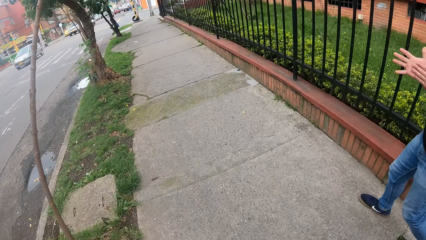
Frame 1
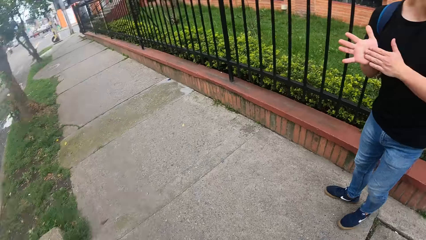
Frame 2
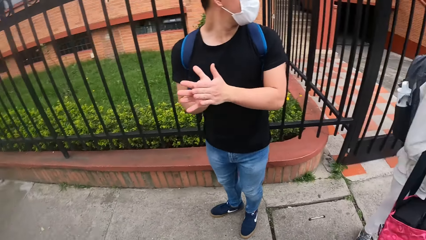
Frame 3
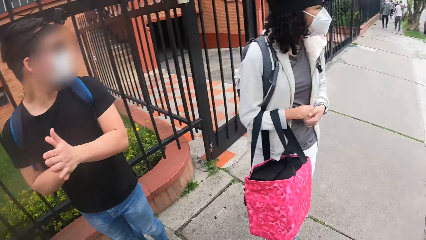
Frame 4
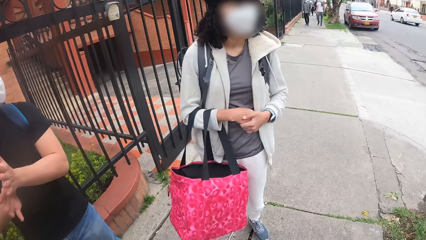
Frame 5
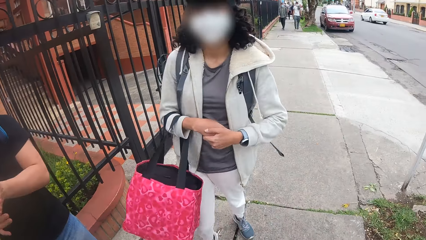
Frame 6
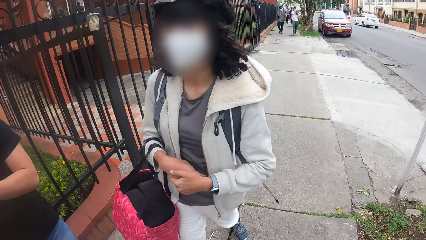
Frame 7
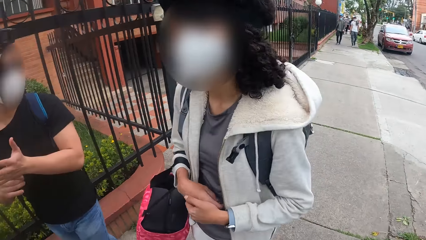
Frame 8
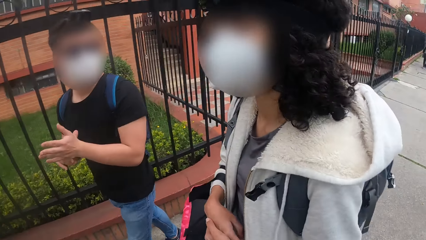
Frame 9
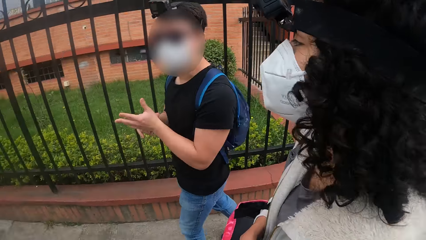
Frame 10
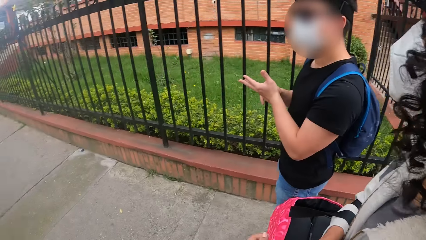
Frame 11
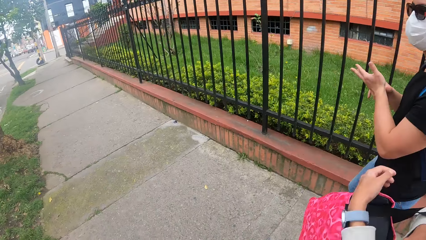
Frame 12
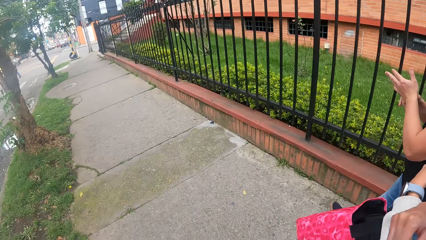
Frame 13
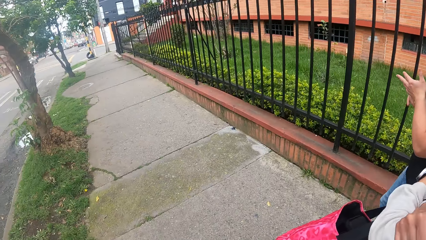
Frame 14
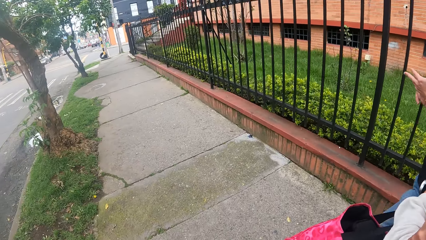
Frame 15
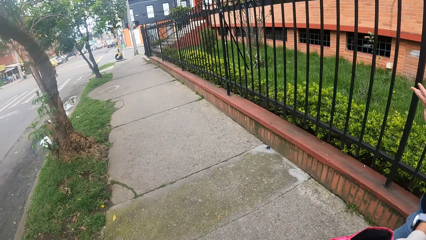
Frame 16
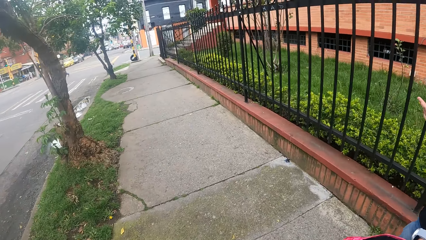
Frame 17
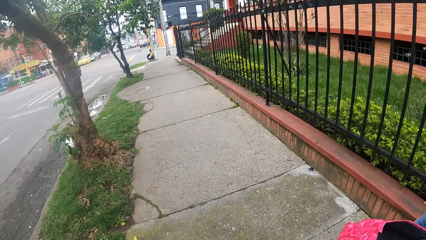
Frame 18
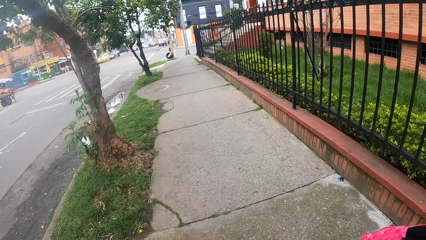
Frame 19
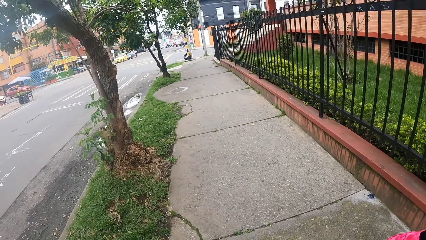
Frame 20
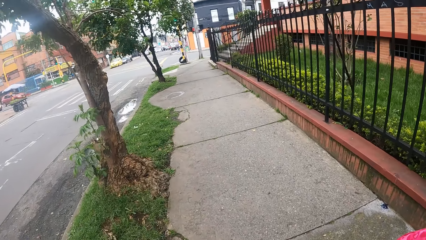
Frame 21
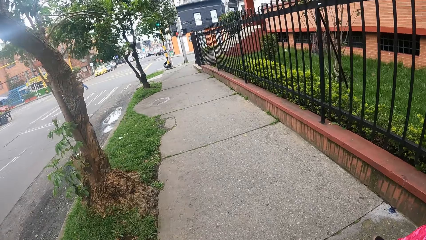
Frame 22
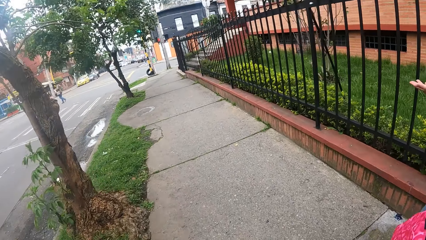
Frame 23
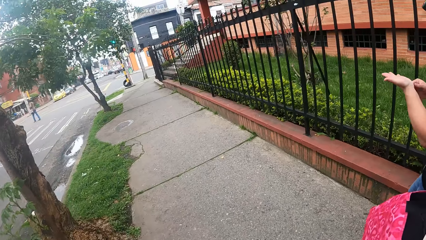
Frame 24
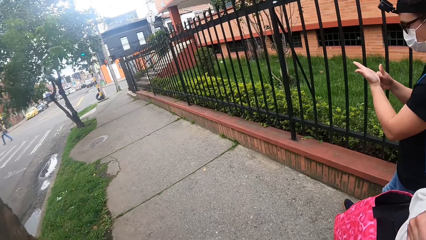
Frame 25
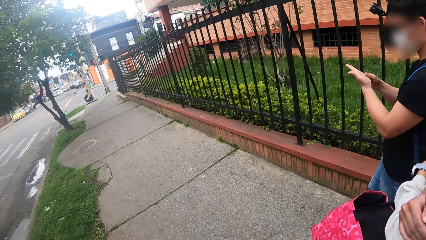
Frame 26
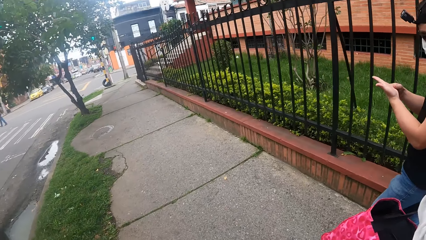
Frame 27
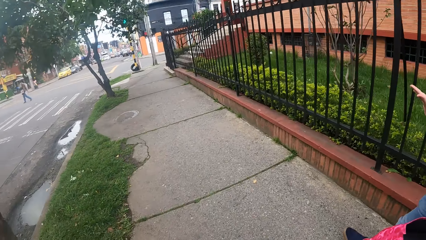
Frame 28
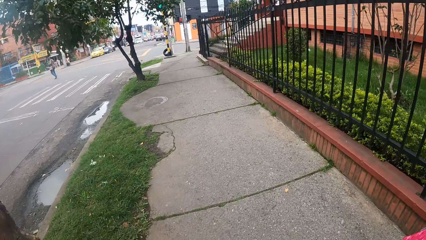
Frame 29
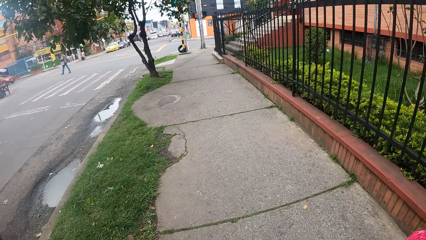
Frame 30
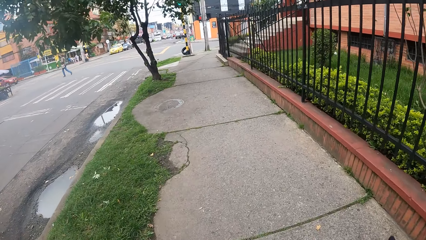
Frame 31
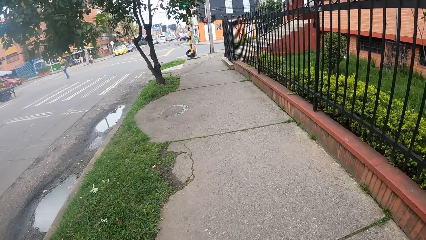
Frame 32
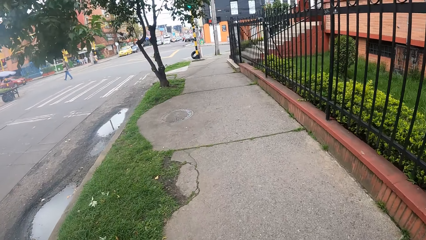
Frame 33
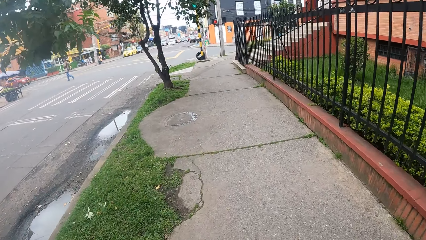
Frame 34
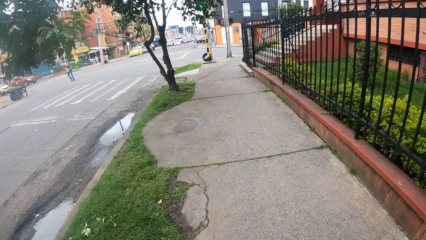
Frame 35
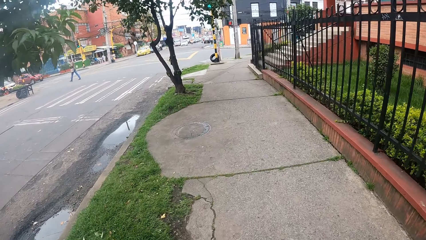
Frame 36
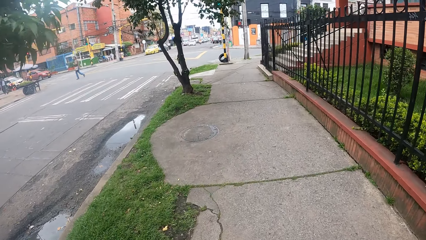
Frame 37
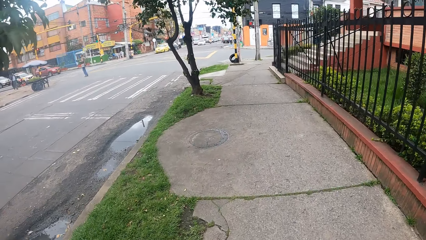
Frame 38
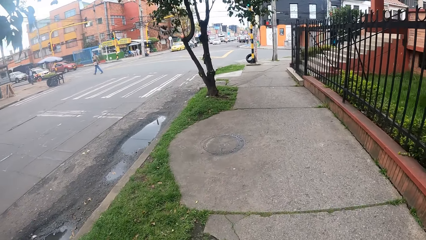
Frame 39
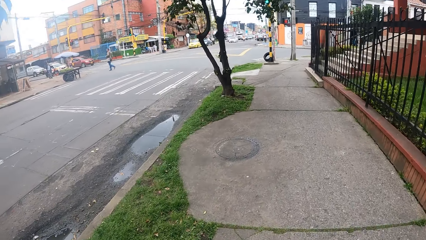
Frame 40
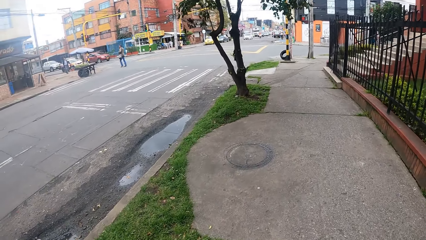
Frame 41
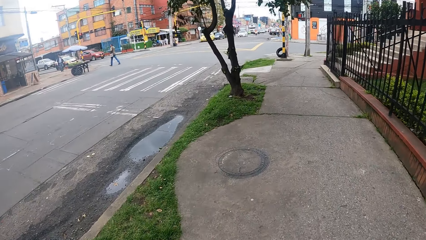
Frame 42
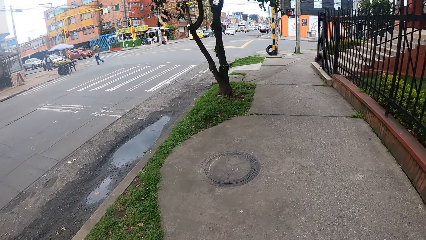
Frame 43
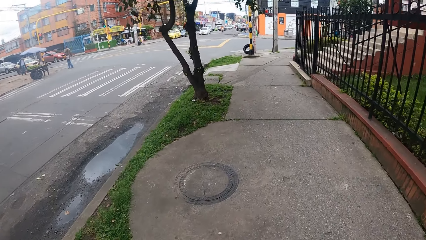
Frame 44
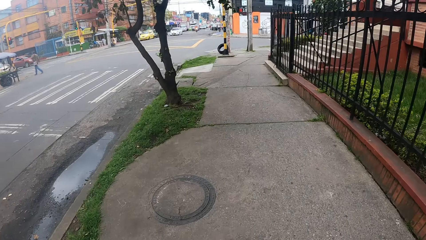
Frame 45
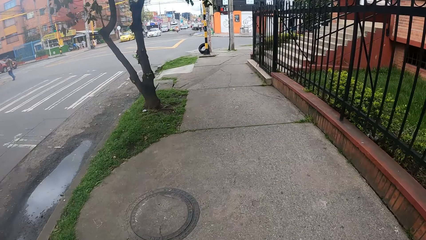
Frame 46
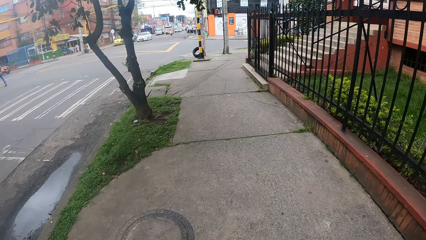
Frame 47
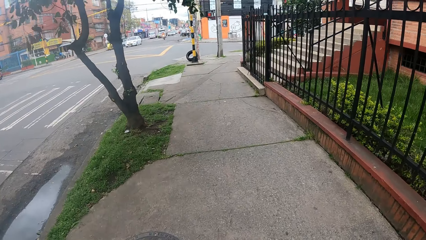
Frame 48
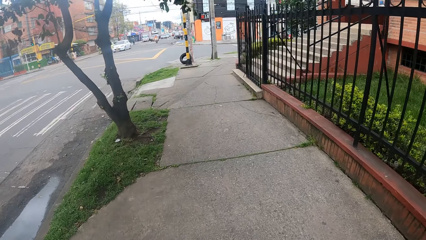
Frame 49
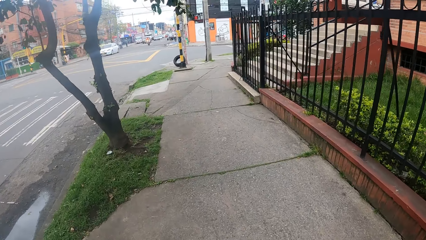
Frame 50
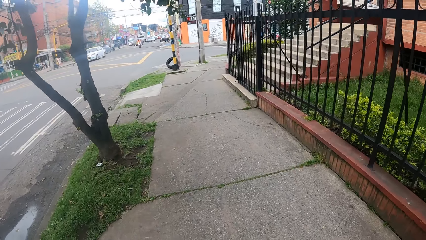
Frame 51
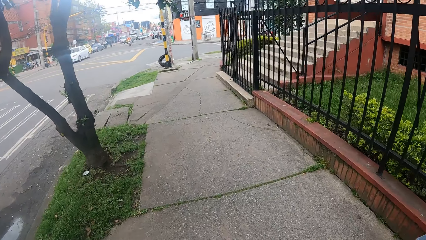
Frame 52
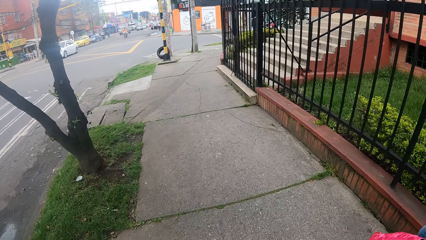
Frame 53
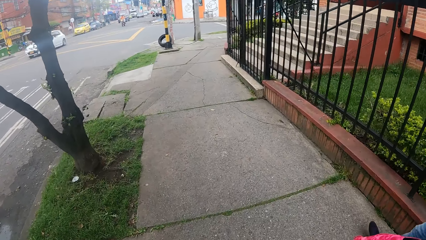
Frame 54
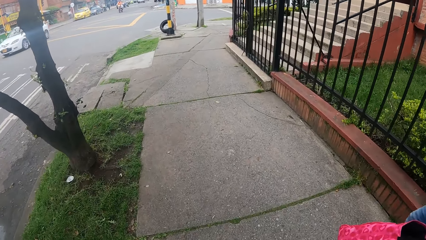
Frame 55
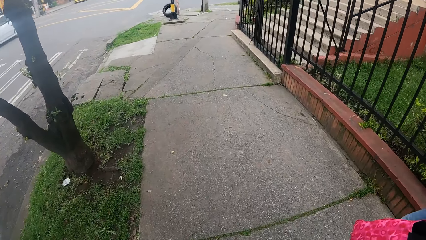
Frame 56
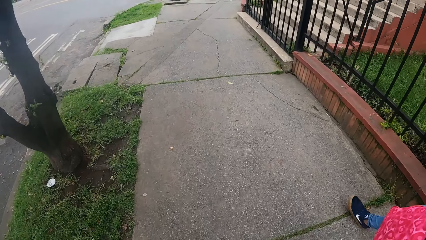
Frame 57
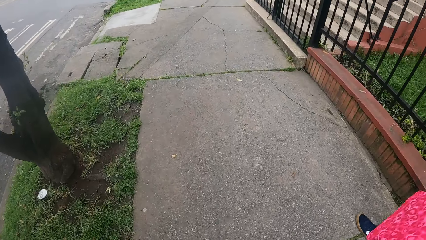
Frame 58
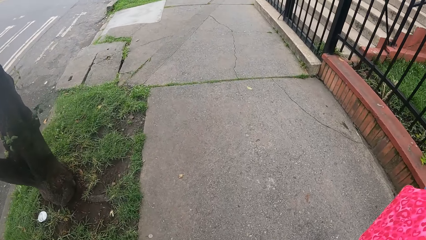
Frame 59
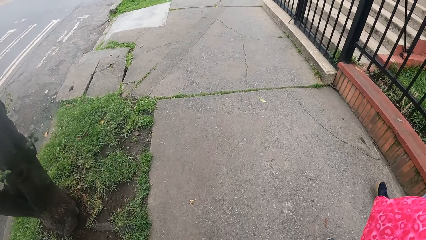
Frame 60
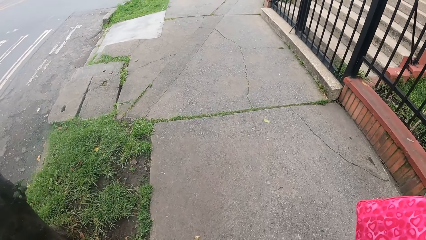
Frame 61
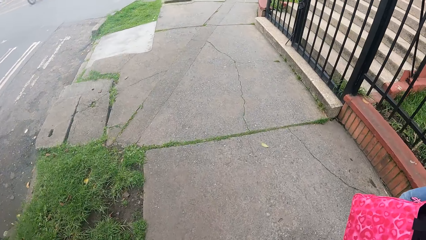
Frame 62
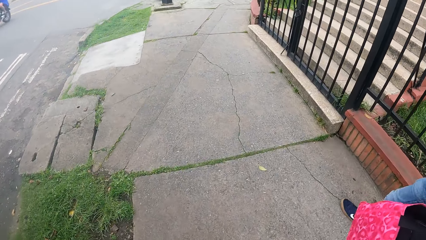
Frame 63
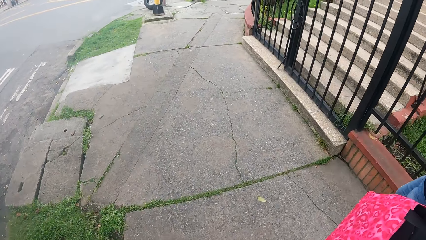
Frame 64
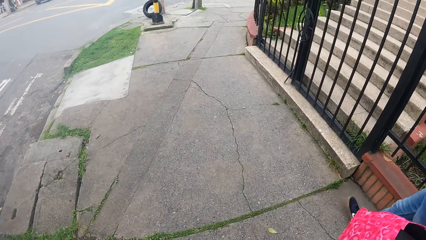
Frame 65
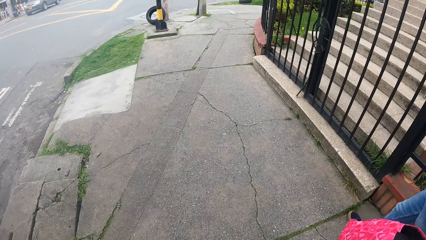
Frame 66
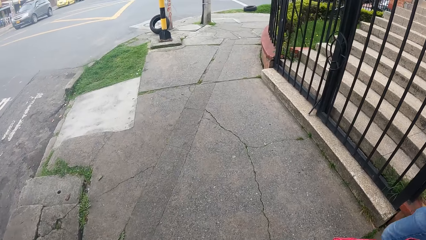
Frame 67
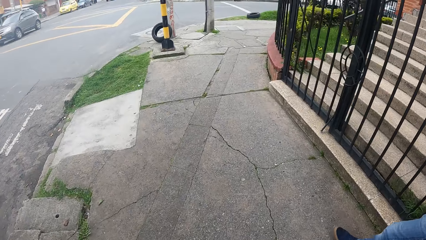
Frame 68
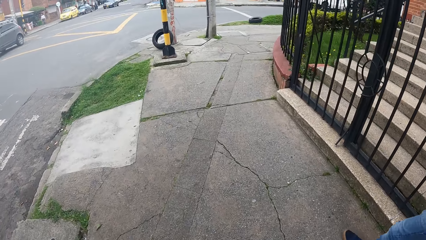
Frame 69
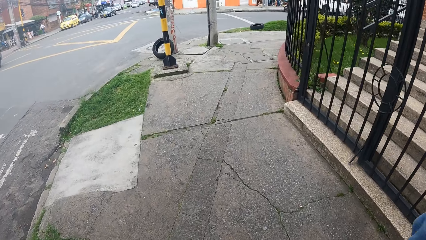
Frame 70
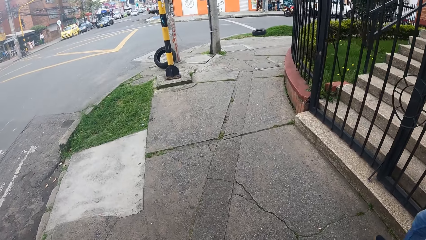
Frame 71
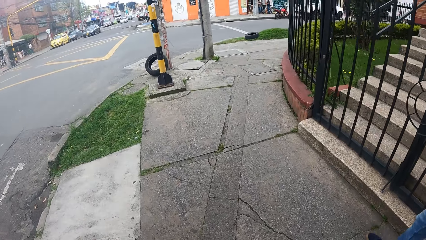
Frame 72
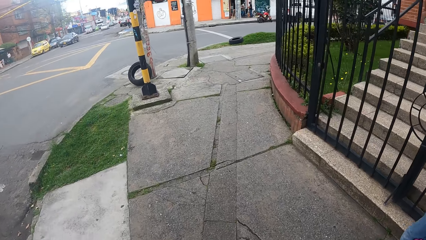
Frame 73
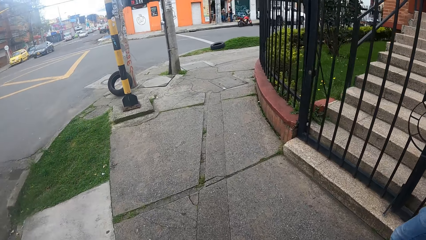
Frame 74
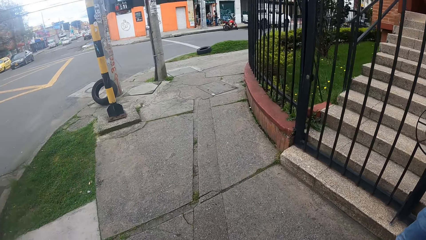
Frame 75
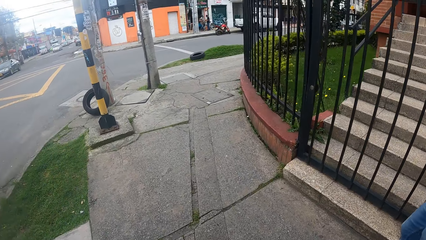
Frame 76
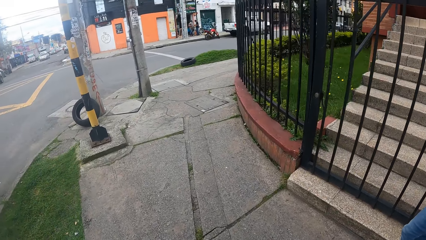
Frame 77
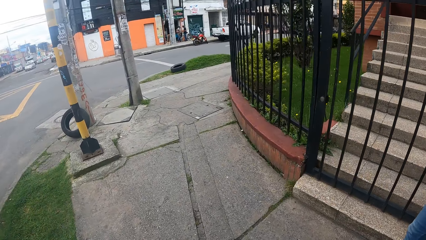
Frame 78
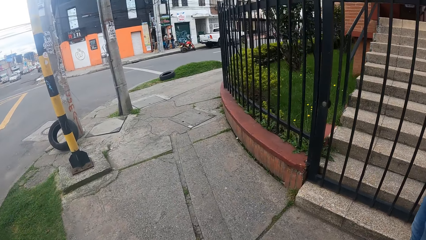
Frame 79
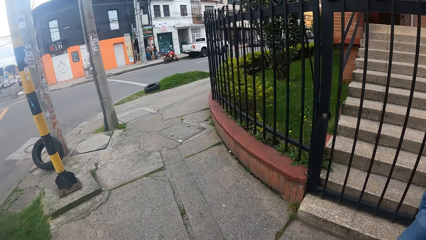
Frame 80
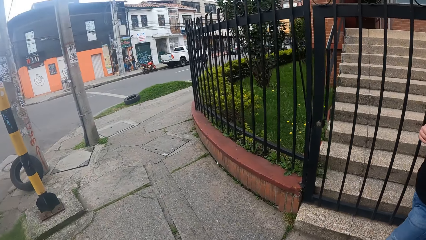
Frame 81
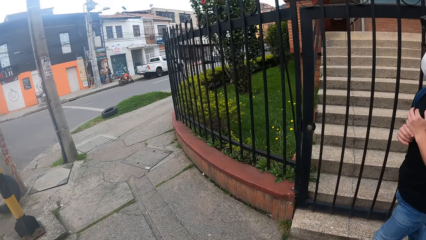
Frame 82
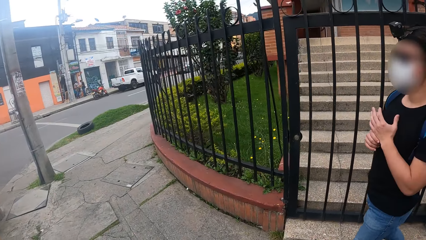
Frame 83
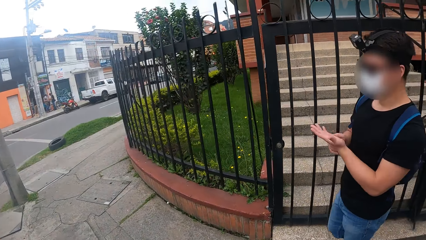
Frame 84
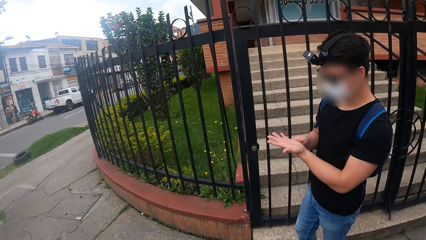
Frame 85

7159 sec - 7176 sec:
A man rubs both hands together. The camera wearer looks around. A person walks on the sidewalk with another person and the camera wearer. The first person touches his palm. The first person walks on the sidewalk with the camera wearer and the other person.
